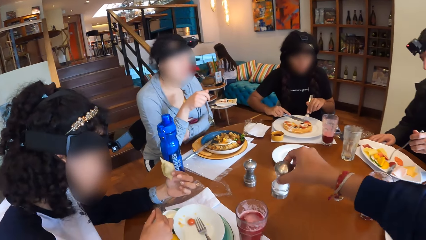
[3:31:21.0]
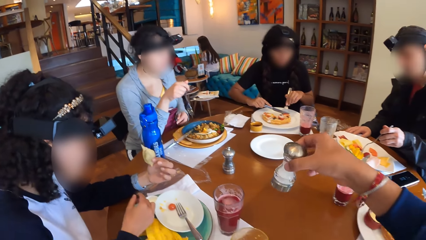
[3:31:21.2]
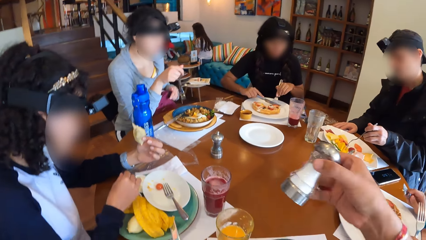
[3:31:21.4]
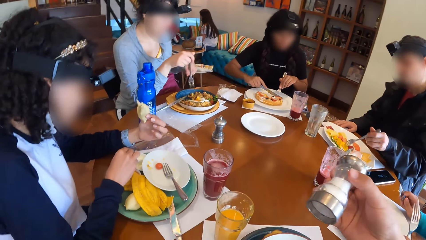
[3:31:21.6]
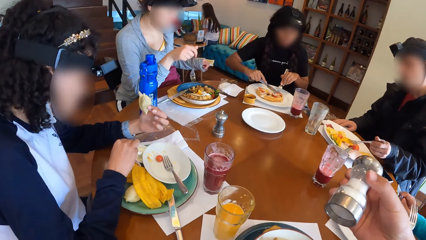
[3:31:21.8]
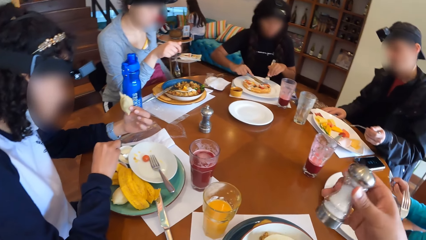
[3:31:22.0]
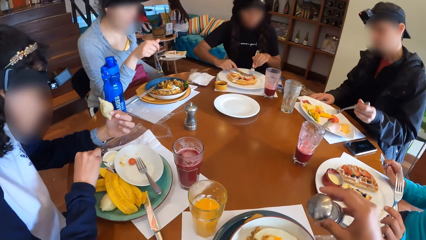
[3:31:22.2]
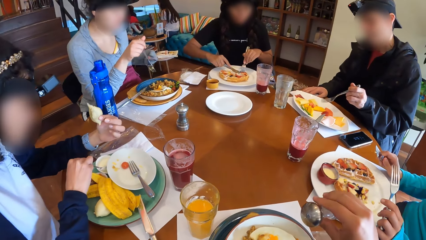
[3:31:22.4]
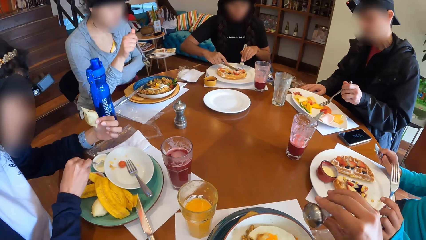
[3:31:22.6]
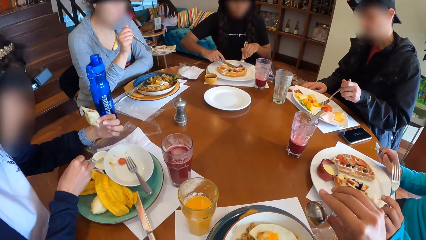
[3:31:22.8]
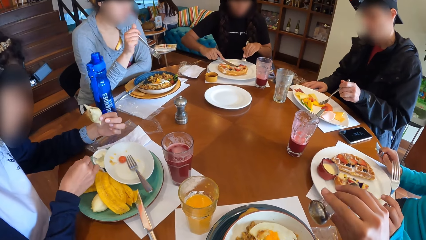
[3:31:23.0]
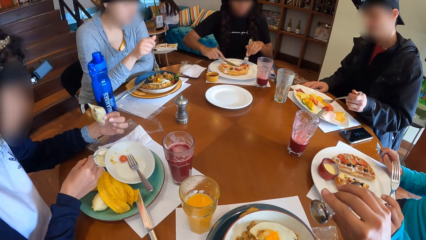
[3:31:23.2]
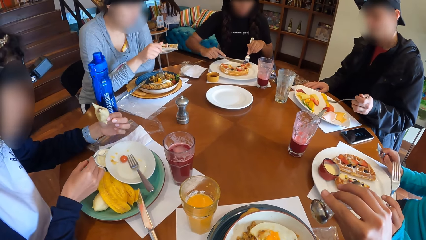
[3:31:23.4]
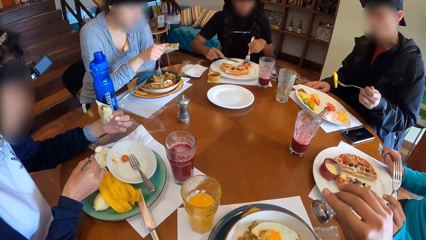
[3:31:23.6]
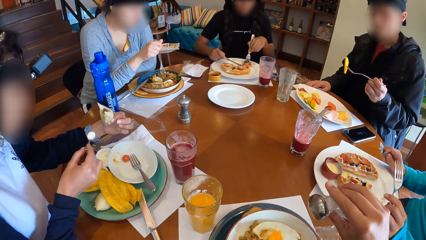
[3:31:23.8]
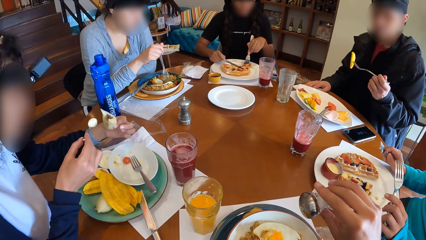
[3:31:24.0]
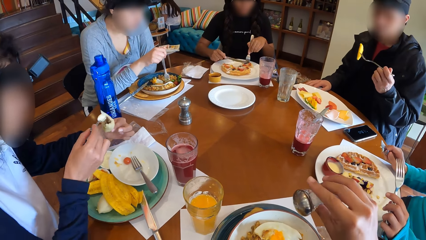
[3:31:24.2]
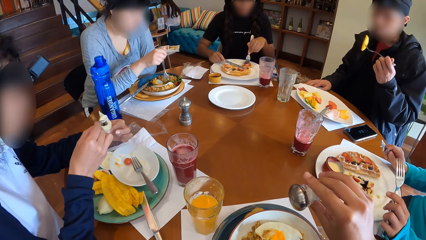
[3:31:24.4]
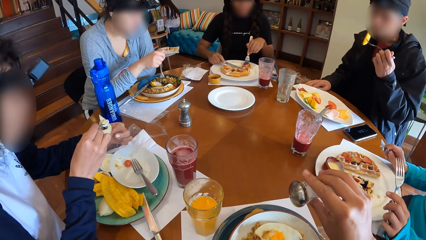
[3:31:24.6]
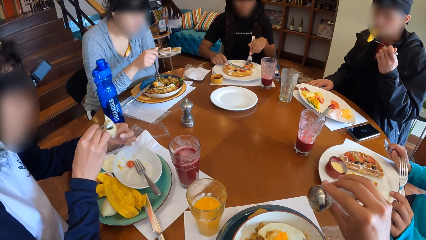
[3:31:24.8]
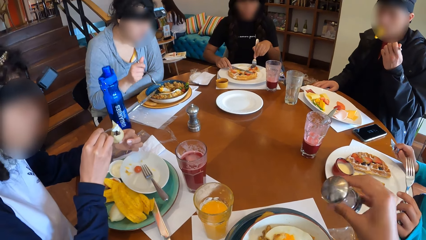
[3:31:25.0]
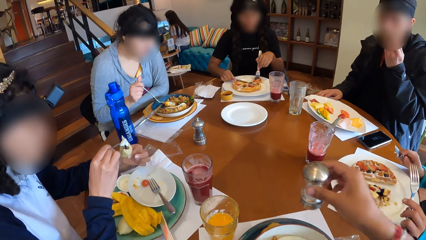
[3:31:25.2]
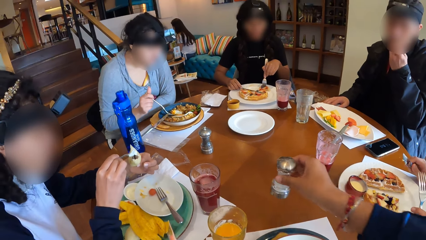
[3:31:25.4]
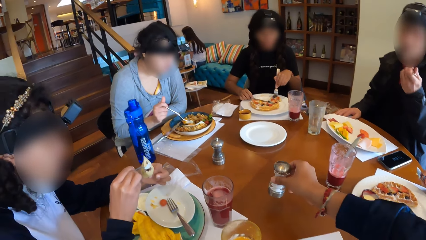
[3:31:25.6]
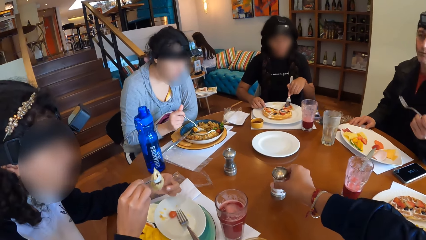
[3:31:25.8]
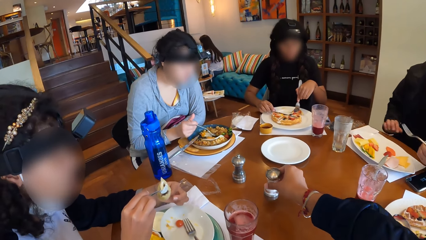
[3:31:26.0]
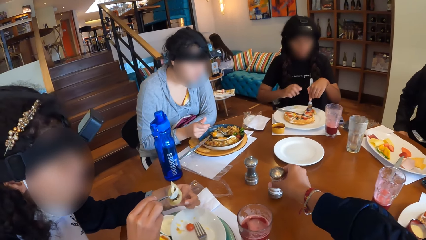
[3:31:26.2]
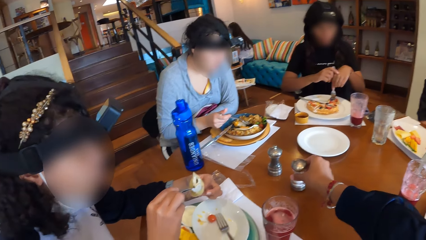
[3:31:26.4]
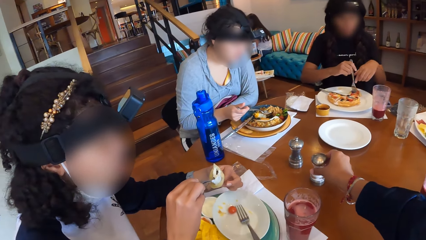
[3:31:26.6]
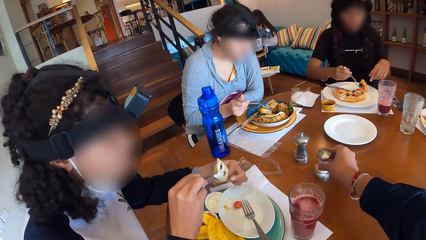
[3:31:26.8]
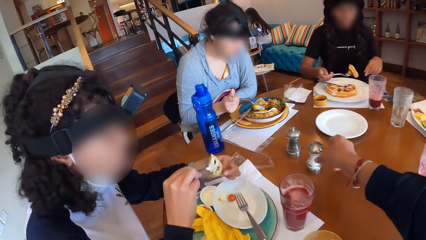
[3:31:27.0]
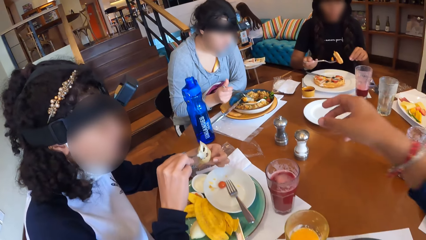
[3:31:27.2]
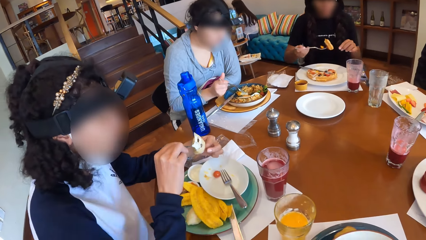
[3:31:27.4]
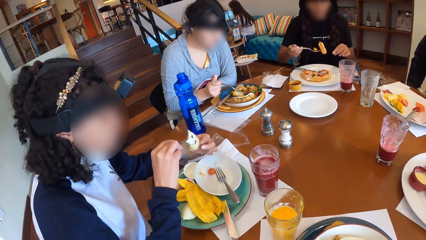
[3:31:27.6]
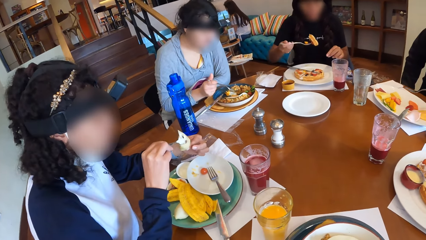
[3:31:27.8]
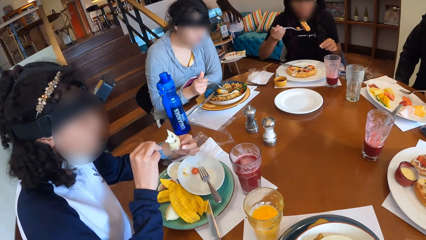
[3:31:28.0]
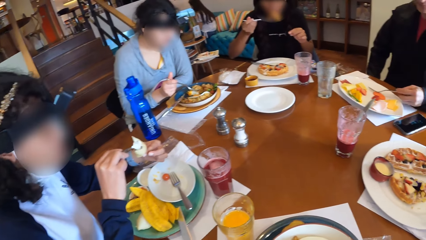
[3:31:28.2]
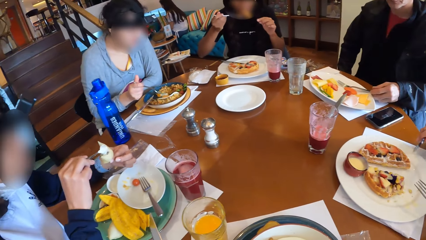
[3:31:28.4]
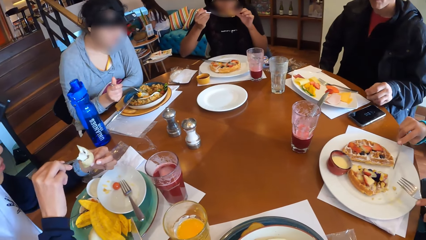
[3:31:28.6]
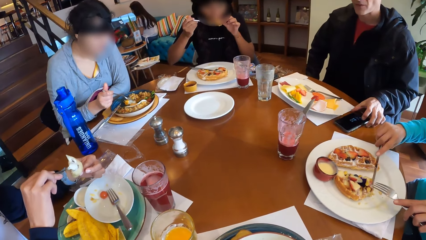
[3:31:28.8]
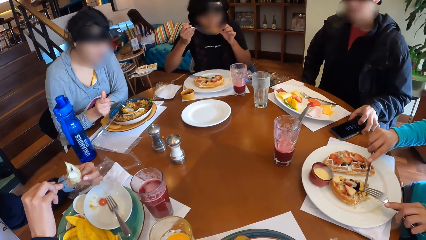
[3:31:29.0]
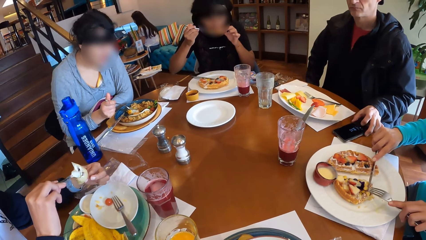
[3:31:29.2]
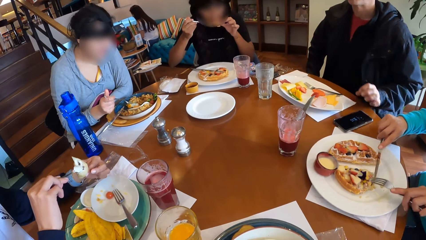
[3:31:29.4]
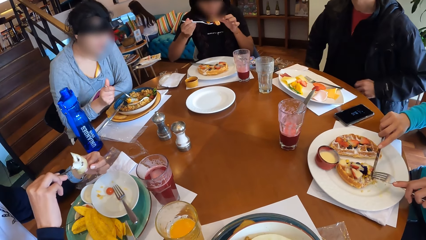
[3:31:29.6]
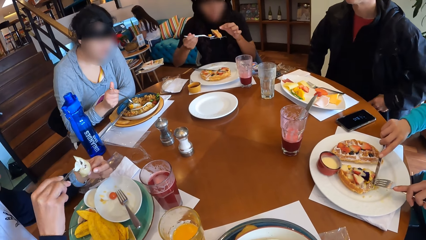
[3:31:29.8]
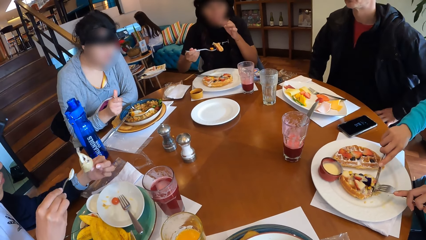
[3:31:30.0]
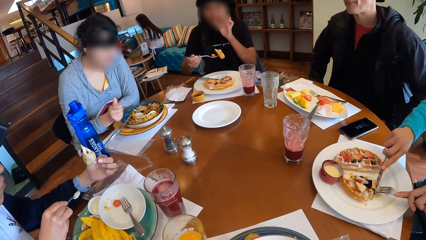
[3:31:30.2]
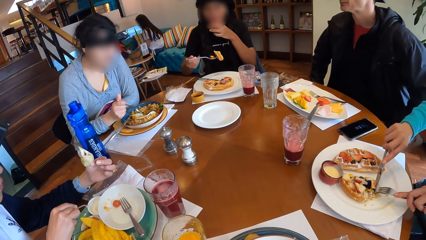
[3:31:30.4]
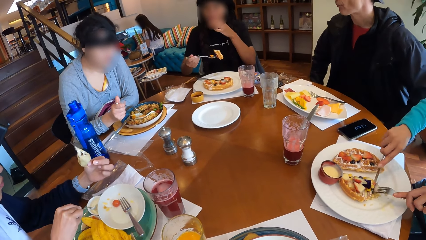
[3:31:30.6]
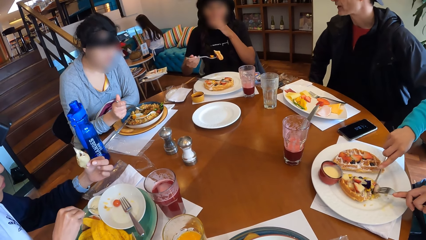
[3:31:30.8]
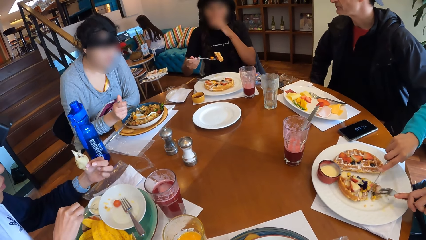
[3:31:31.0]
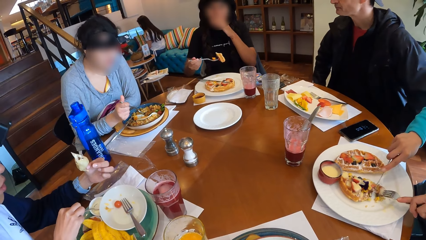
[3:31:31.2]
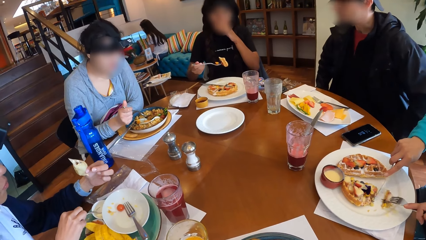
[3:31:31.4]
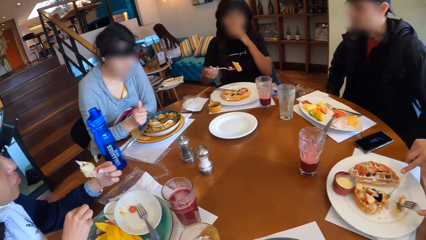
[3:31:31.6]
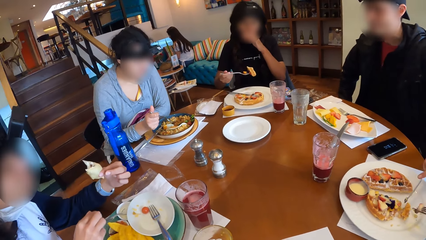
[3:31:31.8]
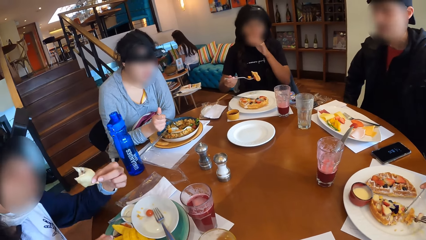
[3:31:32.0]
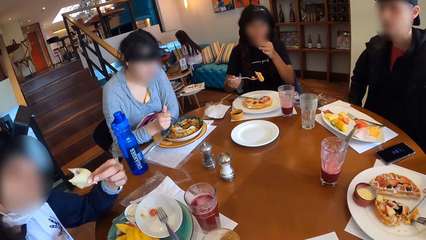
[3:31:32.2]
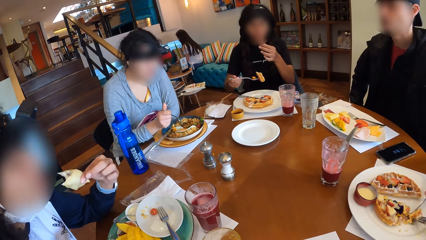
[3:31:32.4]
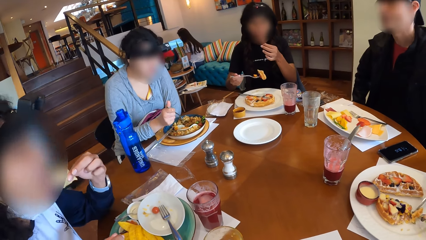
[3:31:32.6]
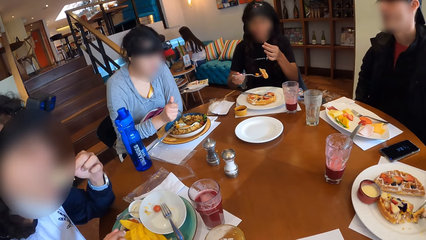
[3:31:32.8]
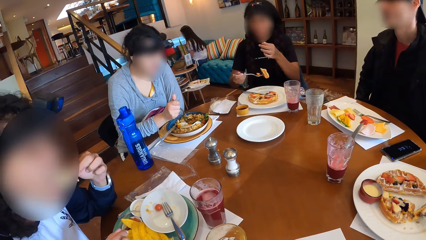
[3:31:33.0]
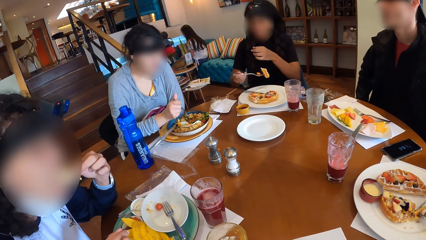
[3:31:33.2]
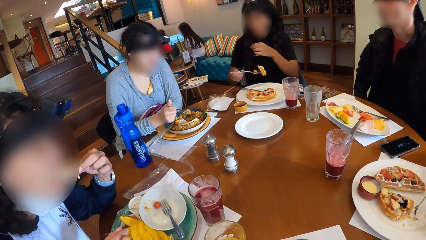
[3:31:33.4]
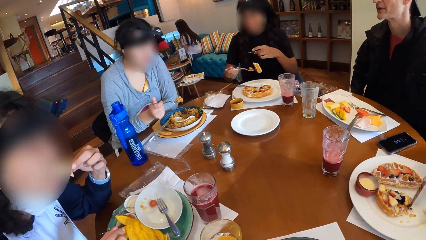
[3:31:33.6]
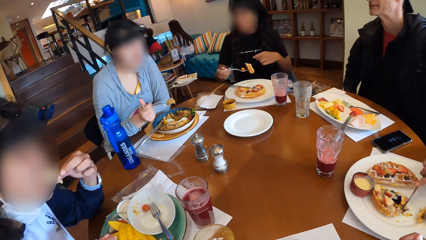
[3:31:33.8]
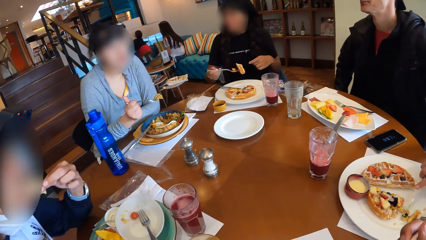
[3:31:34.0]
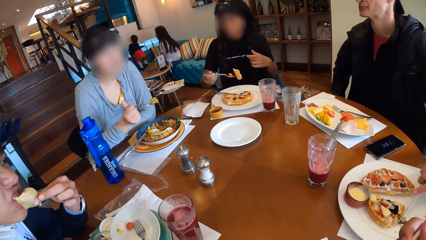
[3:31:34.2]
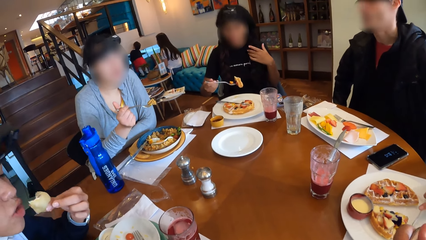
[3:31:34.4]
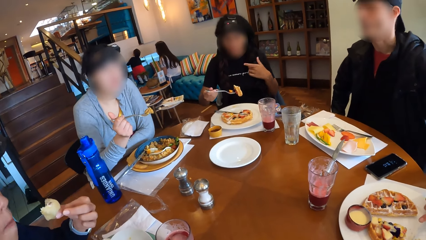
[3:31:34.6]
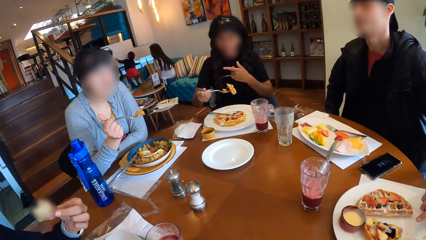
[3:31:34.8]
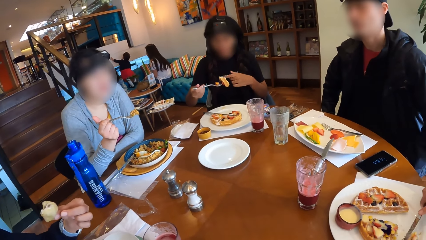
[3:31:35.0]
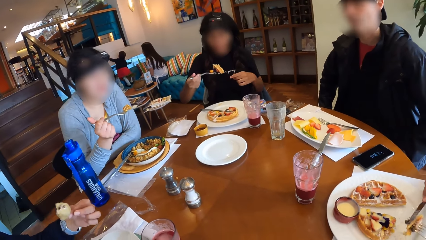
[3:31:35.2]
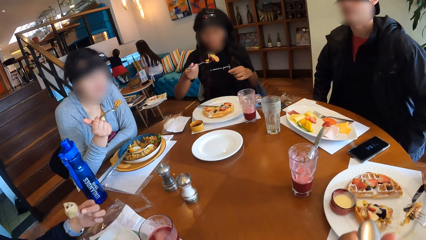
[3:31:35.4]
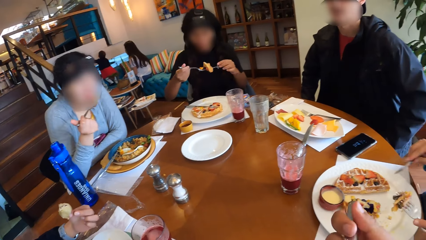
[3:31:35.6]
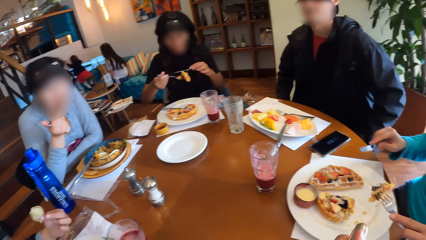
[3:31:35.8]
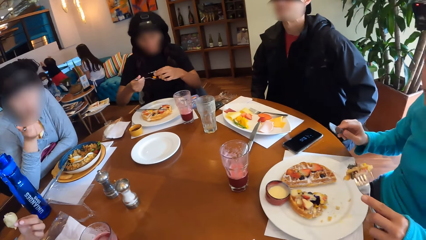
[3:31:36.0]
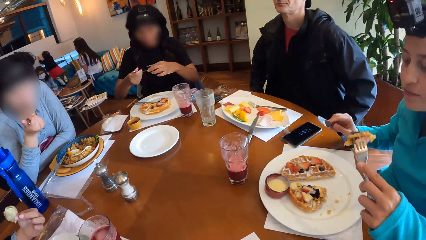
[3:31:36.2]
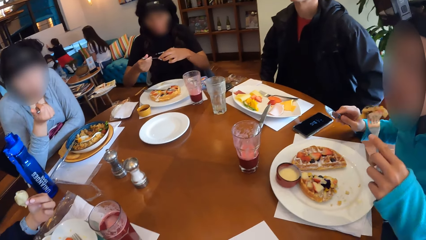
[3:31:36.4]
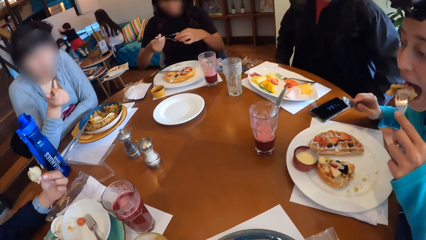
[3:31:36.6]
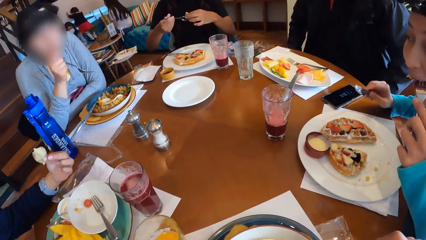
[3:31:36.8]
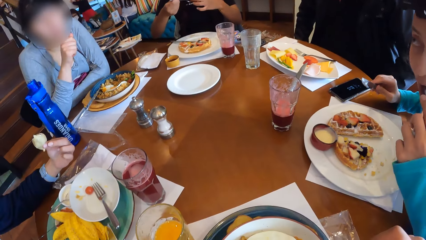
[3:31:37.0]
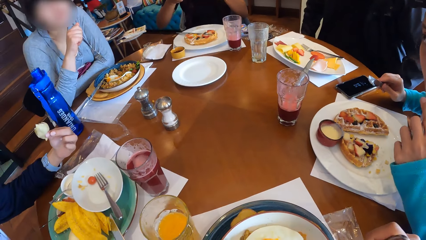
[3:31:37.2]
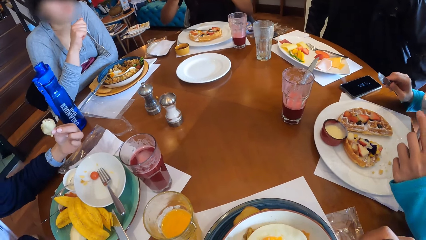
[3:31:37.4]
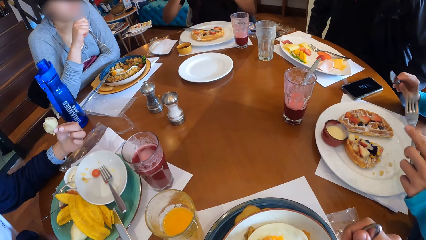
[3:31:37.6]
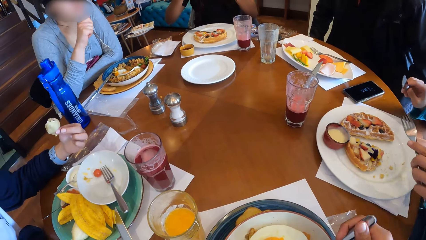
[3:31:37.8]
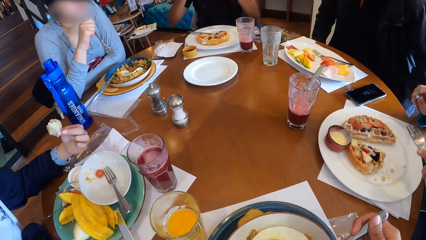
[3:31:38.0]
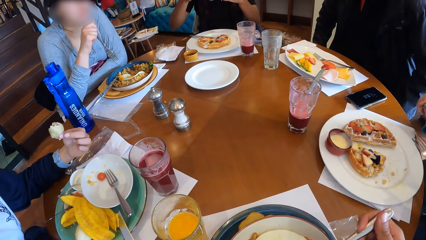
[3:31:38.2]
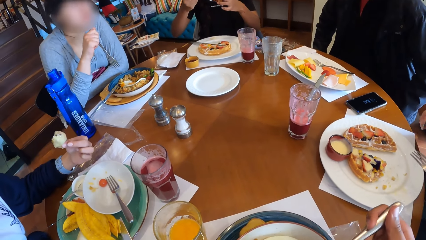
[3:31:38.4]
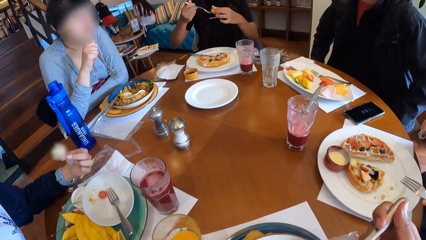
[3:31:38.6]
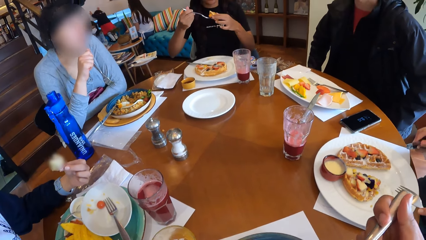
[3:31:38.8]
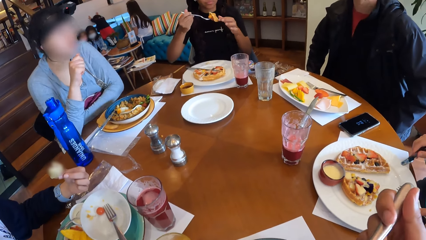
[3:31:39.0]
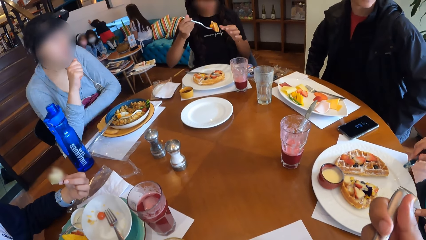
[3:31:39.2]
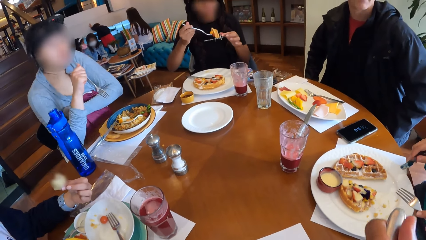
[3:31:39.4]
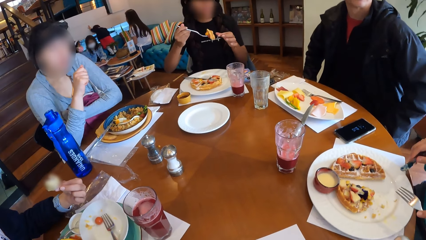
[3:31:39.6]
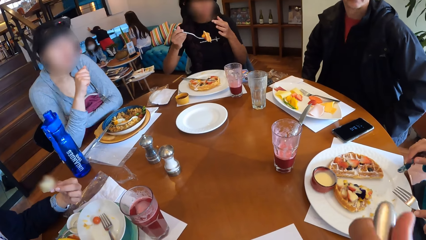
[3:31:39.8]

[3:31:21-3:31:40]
A woman cuts into the waffles with the cutlery in both hands. A man picks fruits from the bowl with the fork in his right hand. He eats the fruit with the fork in his right hand. Another woman puts butter on the bread with both hands. The camera wearer pours salt in the food with her right hand. She puts the salt shaker on the table. The first woman picks the cup from the table with her right hand. She eats the waffles with the fork in her right hand. The man touches the phone with his left hand. A third woman cuts into the waffles with the cutlery in both hands. A fourth woman holds rice with the fork in her right hand. A lady interacts with another lady. The first woman holds the waffles with the fork in her right hand. The third woman eats the waffles with the fork in her left hand.
